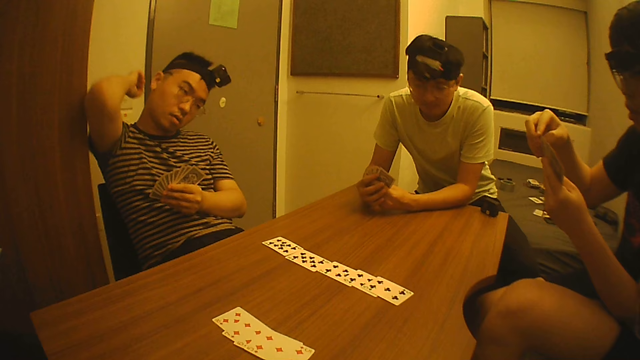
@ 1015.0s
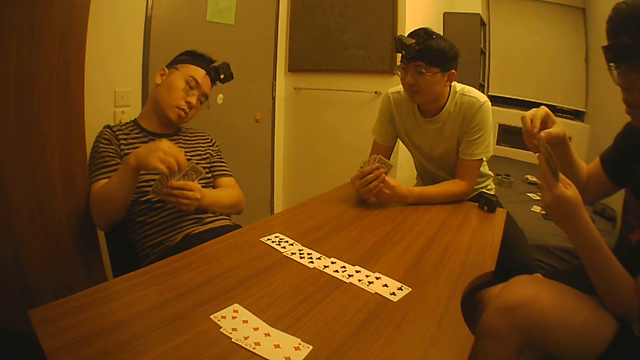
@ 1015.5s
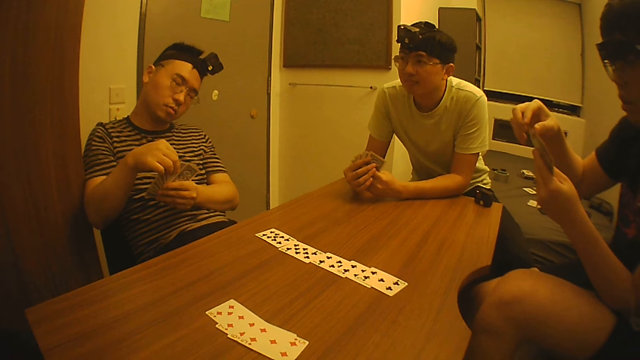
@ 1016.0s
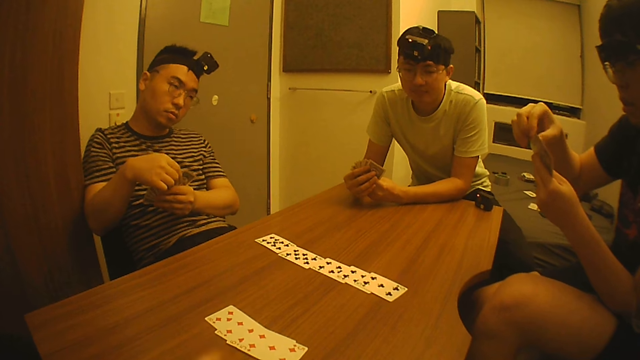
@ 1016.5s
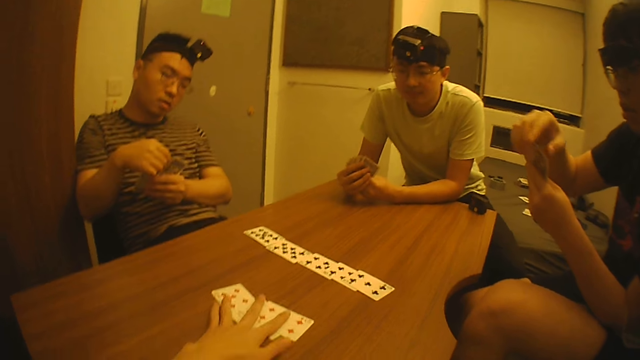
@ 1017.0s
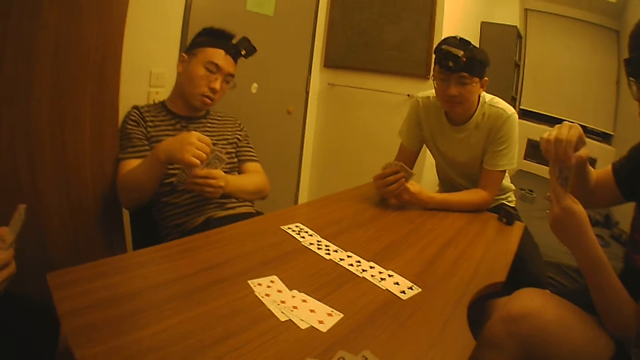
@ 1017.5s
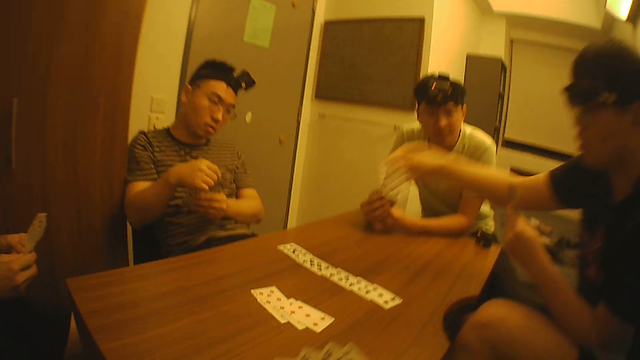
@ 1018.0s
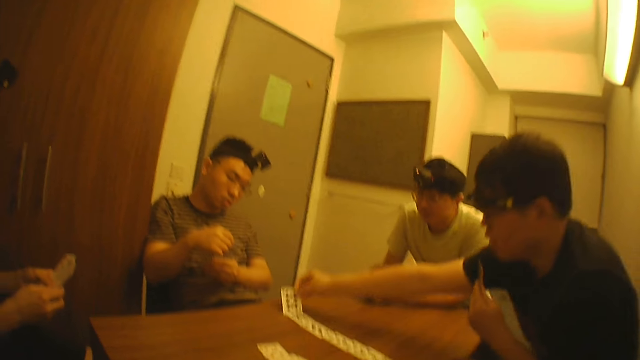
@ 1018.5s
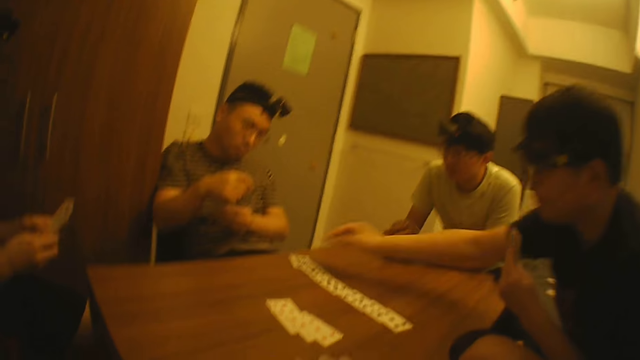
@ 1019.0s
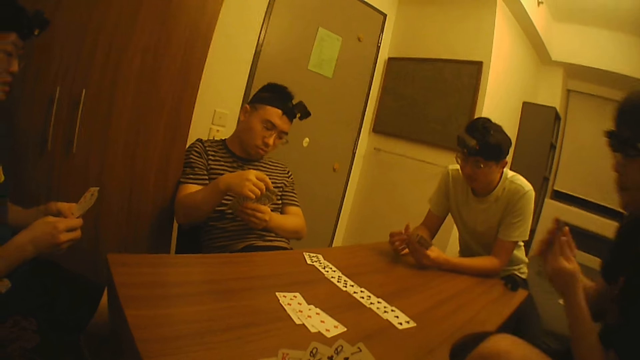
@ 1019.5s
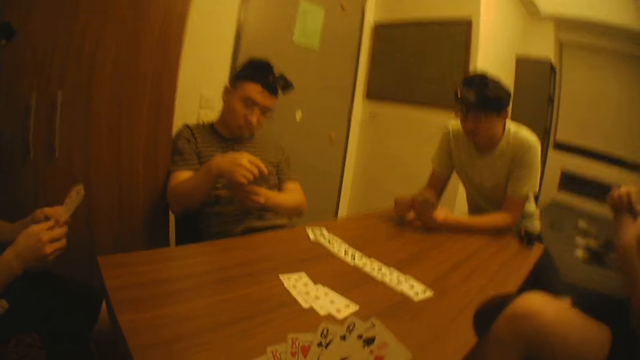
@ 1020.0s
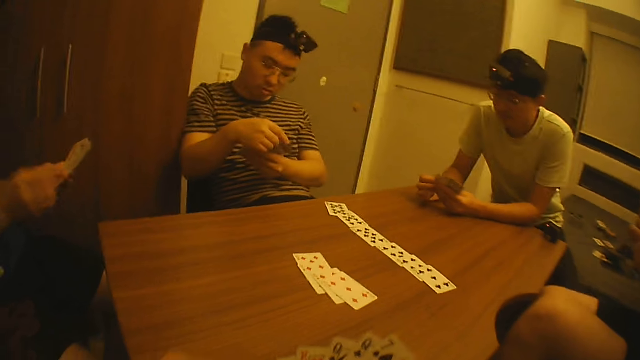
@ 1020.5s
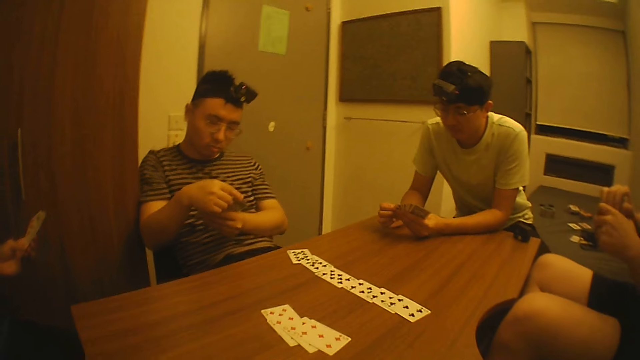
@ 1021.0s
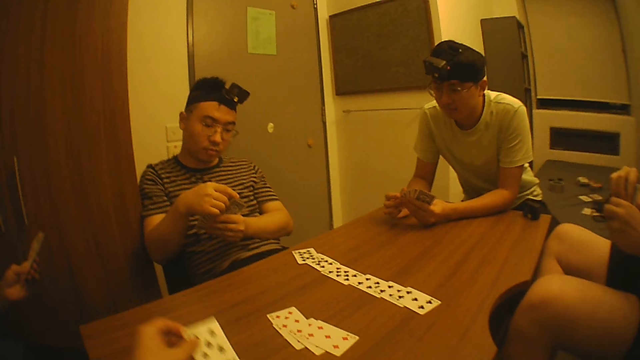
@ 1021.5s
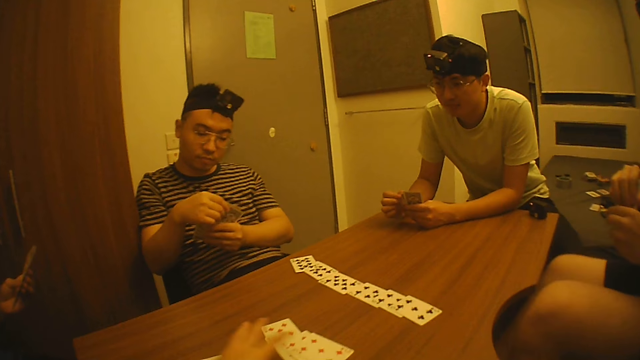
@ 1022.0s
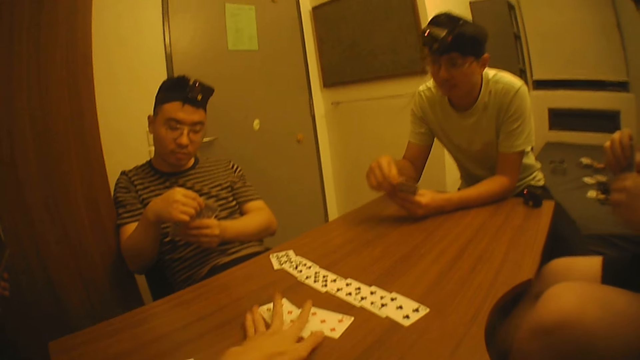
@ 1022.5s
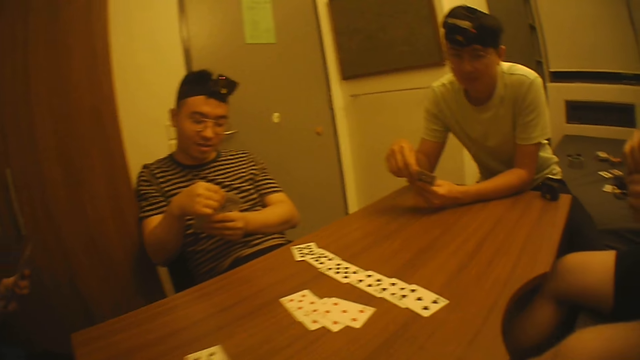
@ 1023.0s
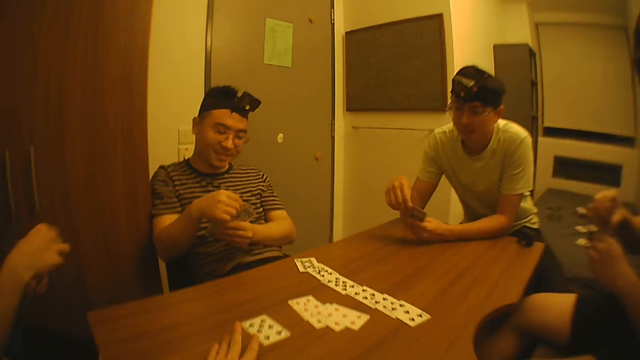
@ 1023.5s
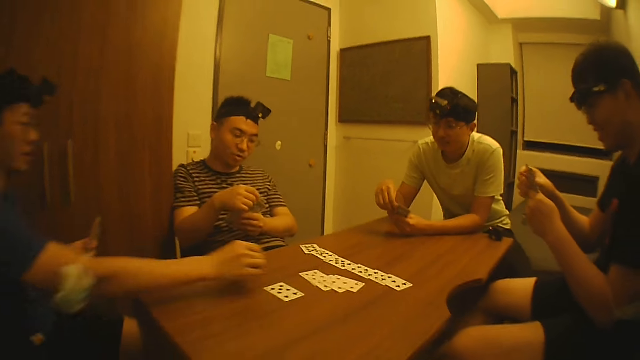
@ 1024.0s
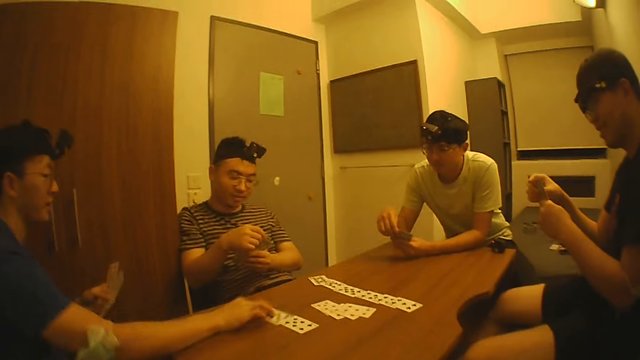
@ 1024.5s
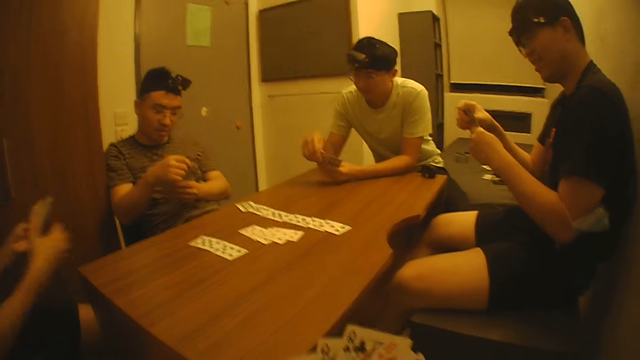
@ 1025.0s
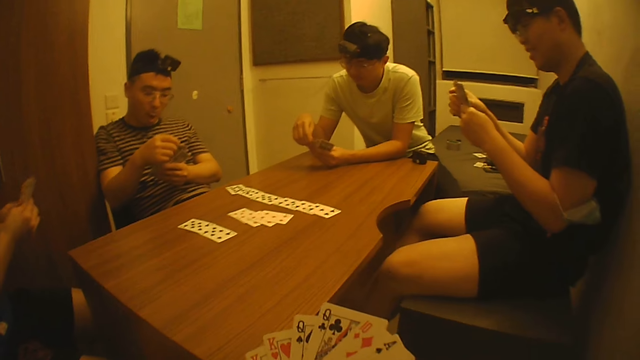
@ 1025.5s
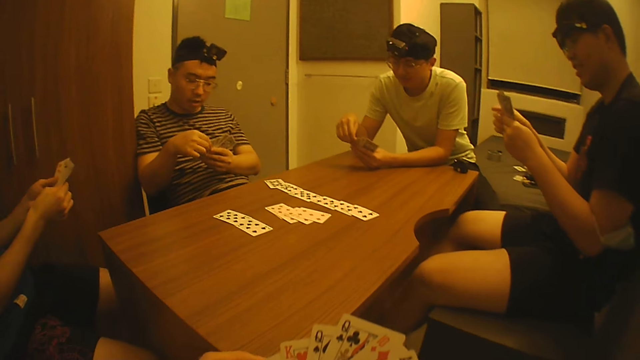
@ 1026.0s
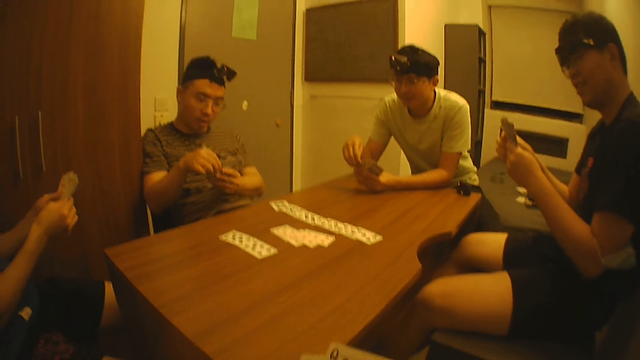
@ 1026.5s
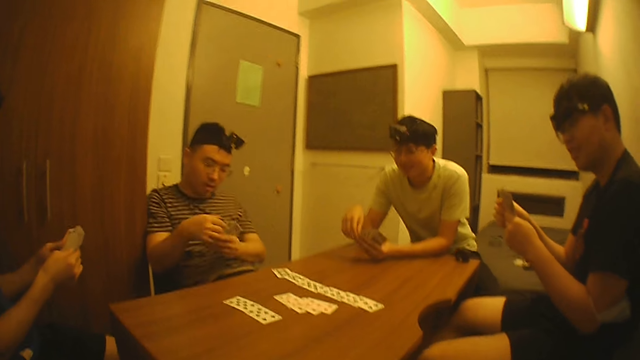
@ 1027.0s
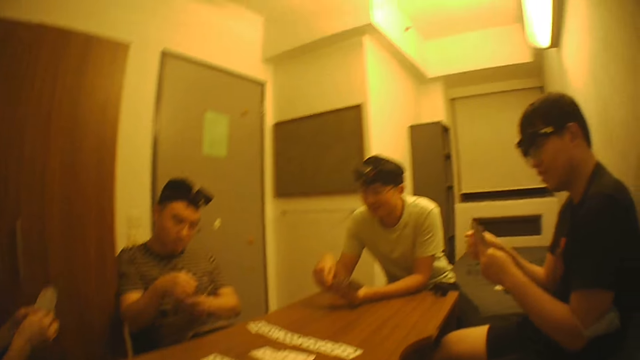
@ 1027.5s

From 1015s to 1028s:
The camera wearer adjusts the cards on the table with his left hand. A man puts a card on the table. The camera wearer puts another card on the table with his left hand. He adjusts the cards on the table with his left hand. Another man puts a card on the table.

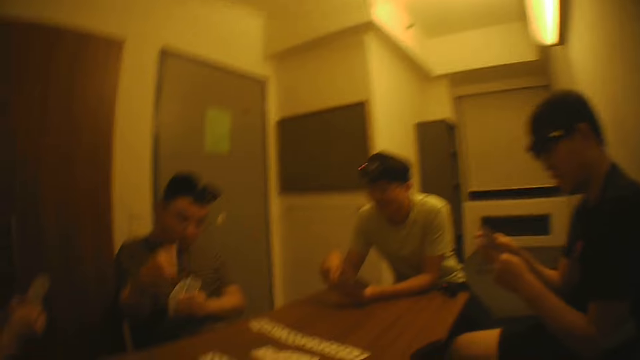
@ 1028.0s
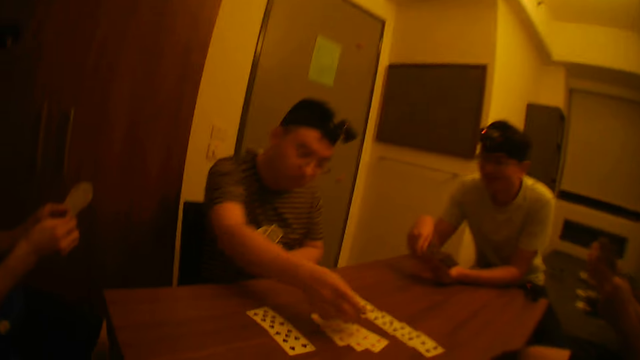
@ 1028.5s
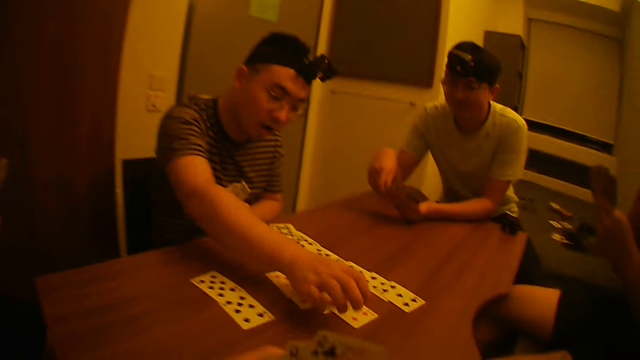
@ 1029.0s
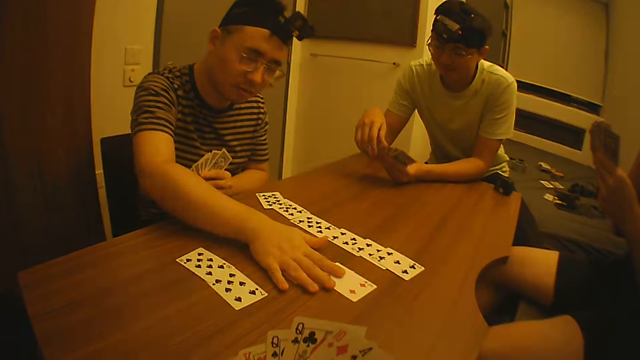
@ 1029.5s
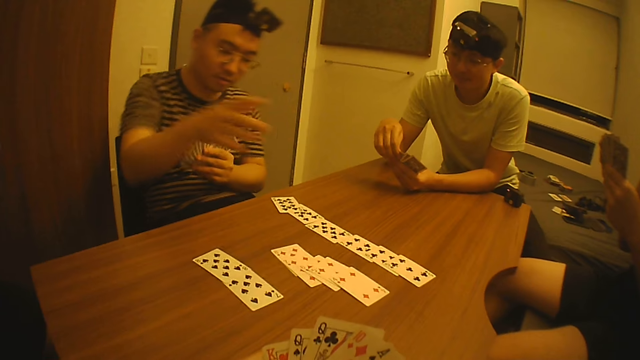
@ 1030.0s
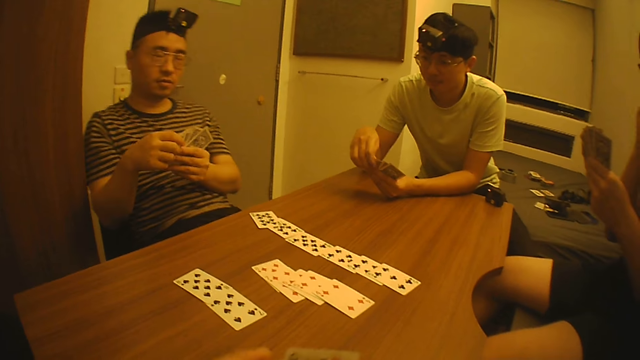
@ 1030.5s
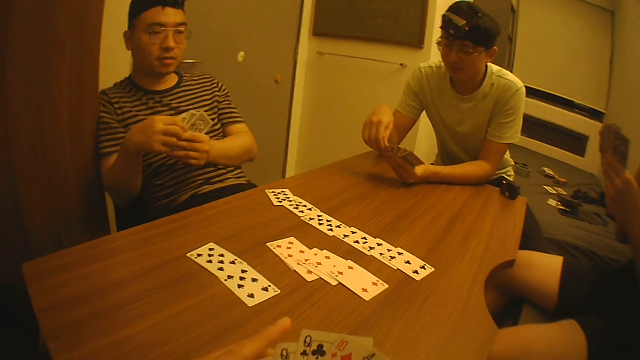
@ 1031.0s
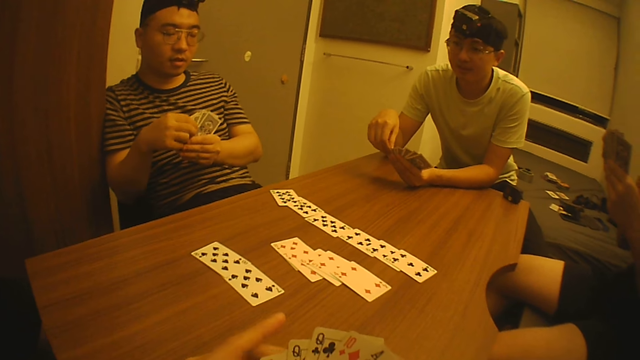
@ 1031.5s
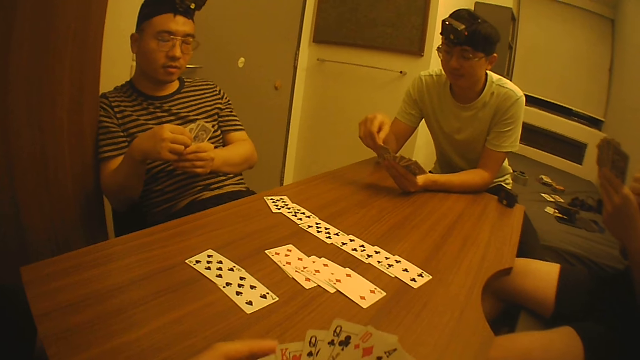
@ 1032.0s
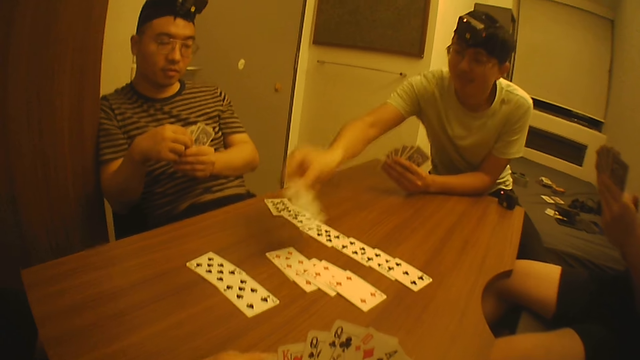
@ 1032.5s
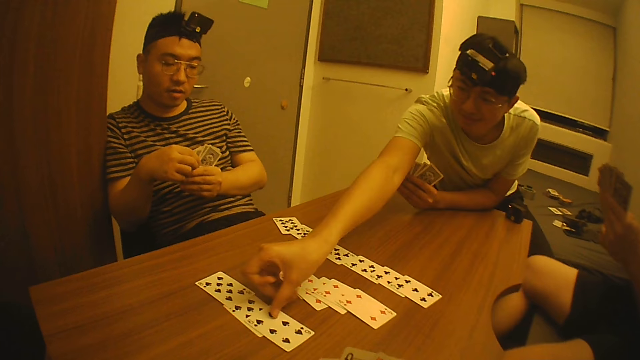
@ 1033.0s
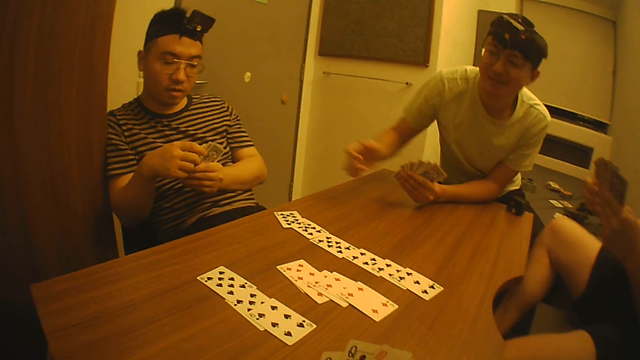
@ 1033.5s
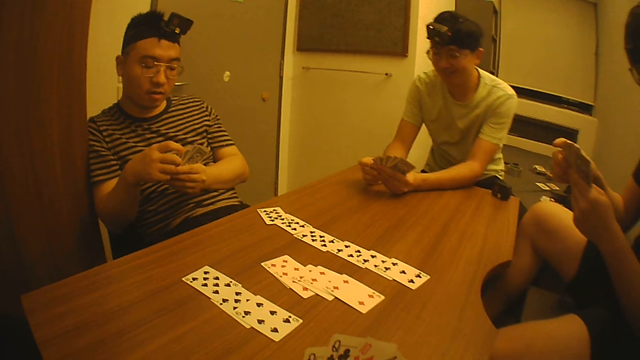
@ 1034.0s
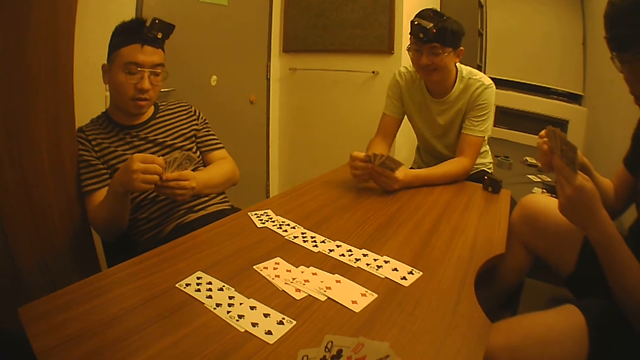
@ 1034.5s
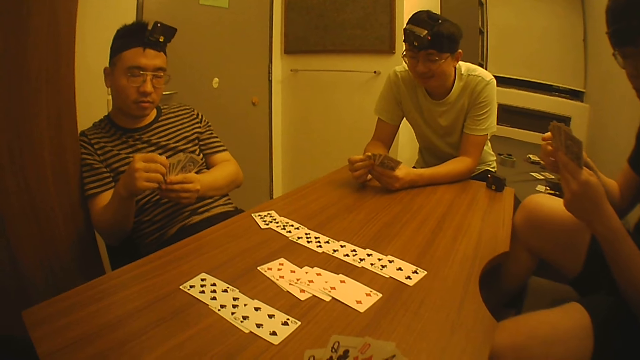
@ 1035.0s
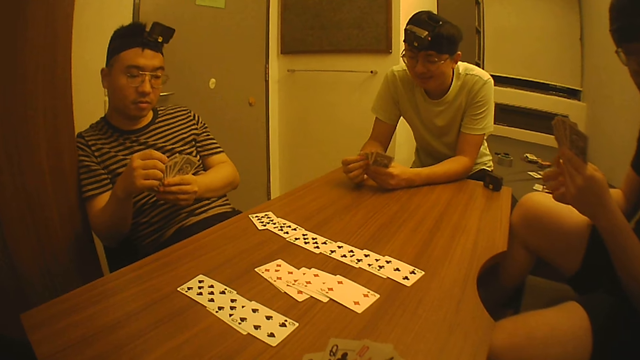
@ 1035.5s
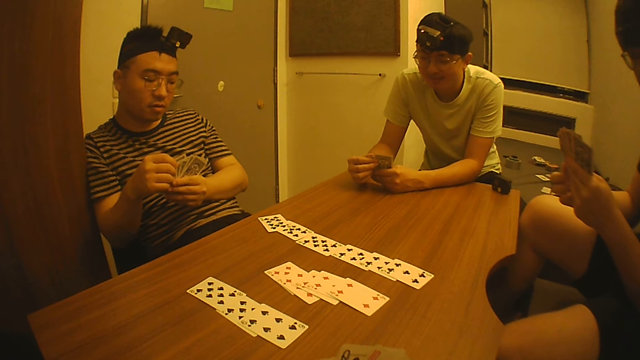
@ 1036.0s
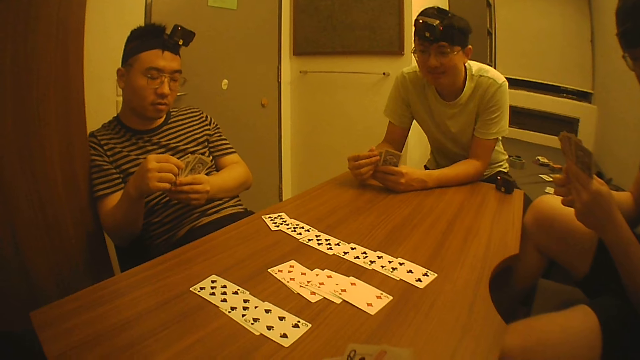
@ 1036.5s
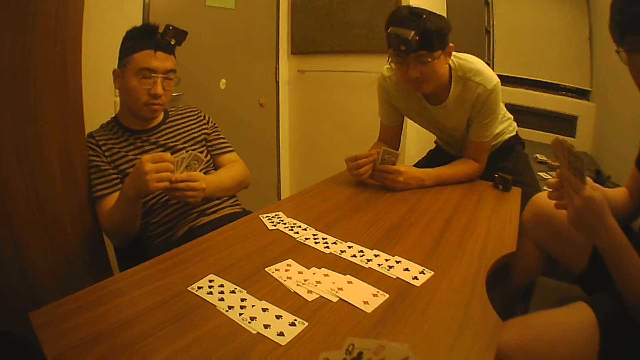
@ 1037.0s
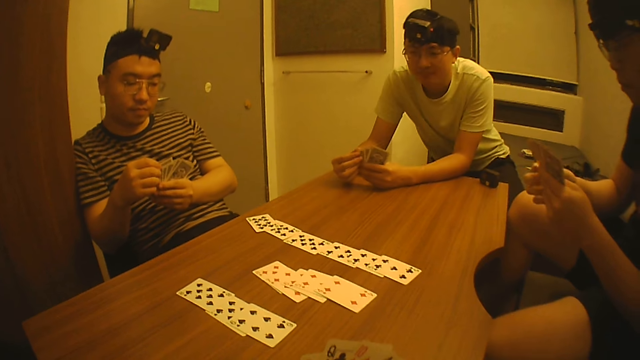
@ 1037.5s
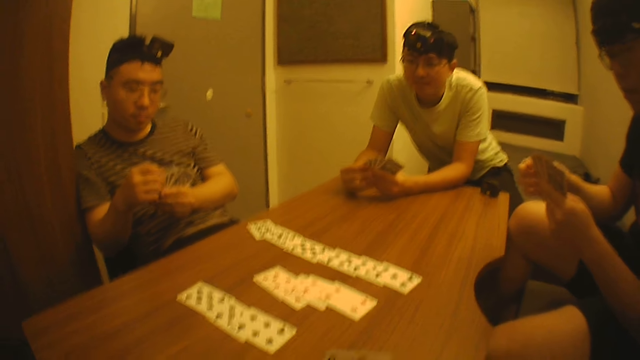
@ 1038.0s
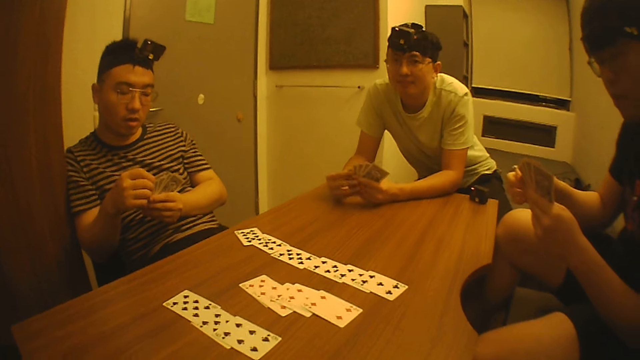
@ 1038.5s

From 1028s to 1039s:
A man puts a card on the table. Another man puts a card on the table.
